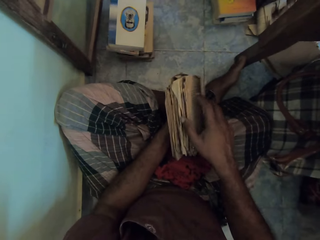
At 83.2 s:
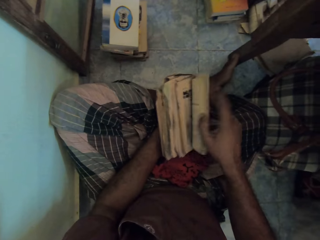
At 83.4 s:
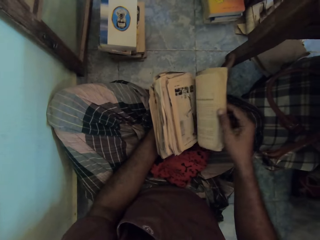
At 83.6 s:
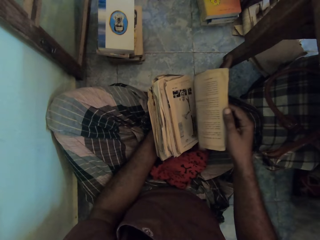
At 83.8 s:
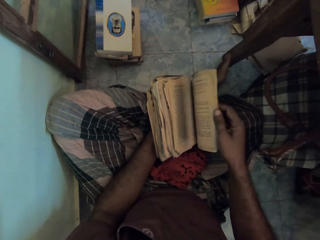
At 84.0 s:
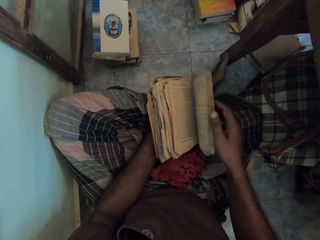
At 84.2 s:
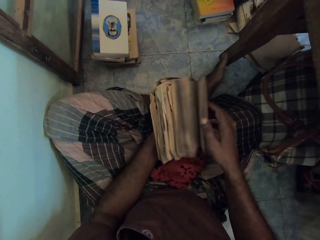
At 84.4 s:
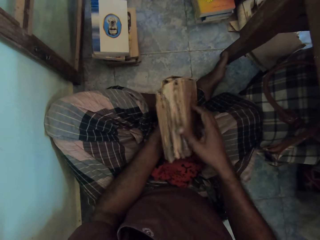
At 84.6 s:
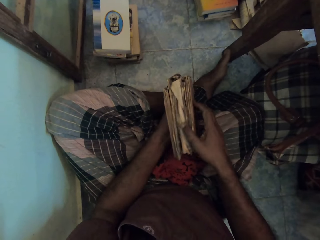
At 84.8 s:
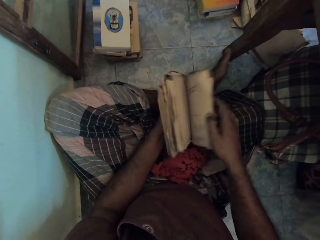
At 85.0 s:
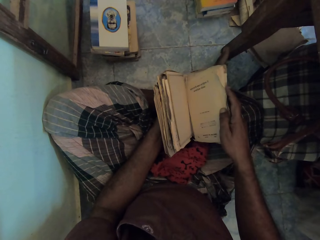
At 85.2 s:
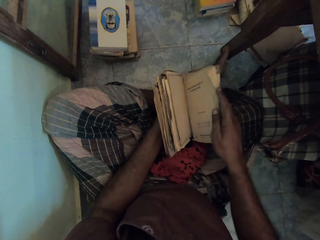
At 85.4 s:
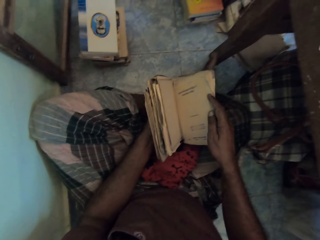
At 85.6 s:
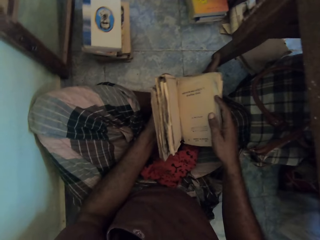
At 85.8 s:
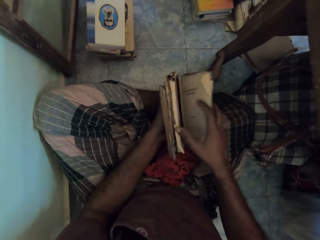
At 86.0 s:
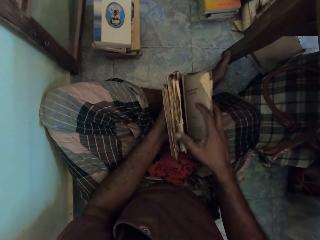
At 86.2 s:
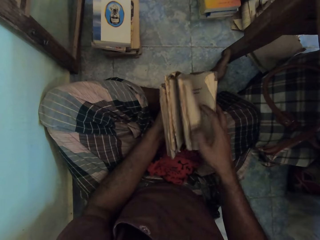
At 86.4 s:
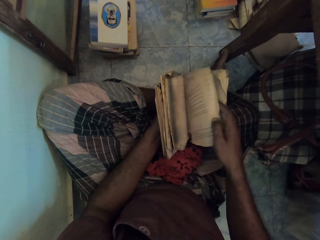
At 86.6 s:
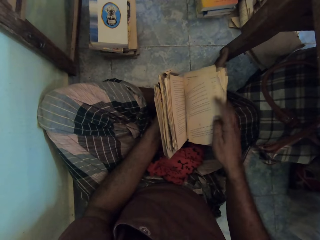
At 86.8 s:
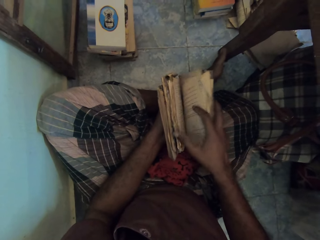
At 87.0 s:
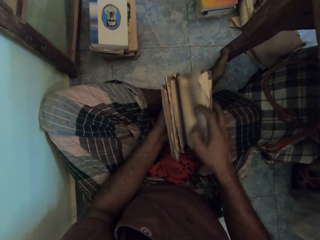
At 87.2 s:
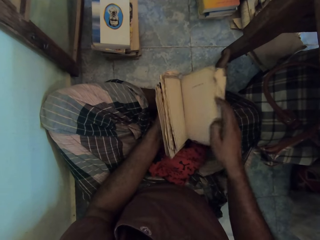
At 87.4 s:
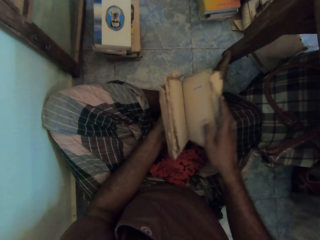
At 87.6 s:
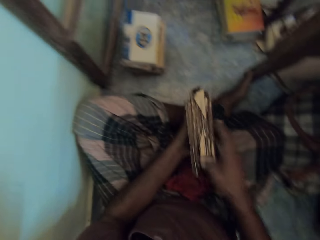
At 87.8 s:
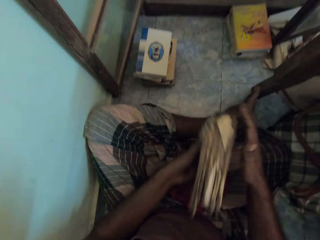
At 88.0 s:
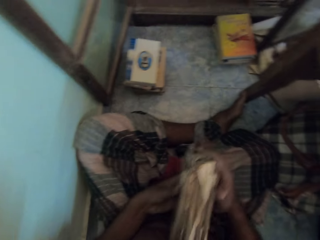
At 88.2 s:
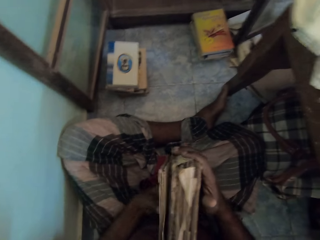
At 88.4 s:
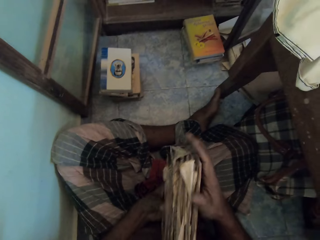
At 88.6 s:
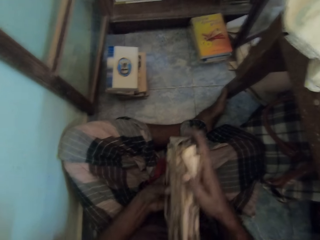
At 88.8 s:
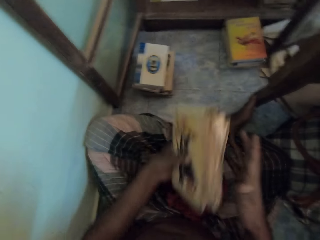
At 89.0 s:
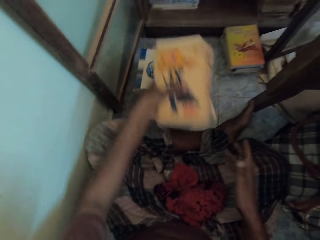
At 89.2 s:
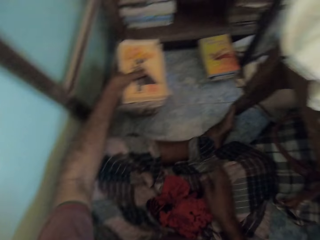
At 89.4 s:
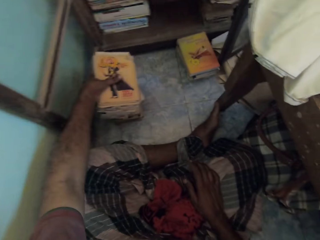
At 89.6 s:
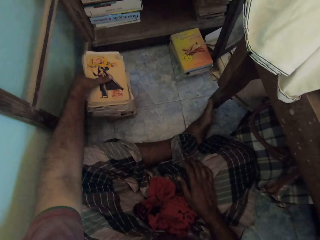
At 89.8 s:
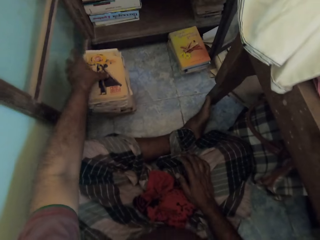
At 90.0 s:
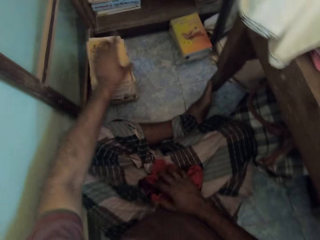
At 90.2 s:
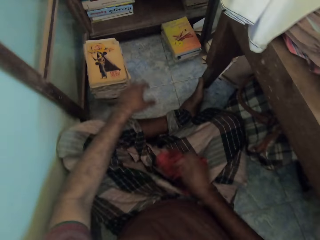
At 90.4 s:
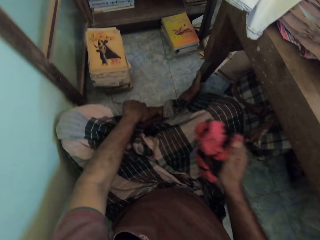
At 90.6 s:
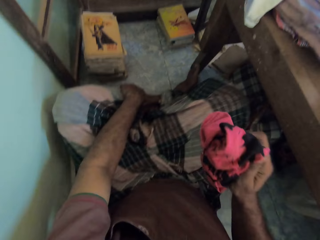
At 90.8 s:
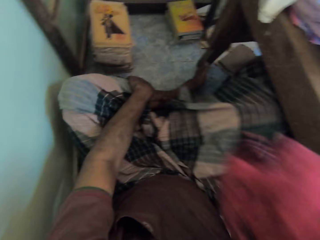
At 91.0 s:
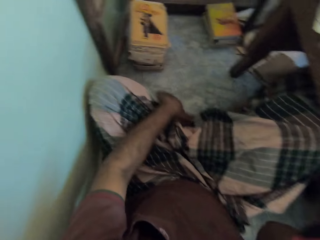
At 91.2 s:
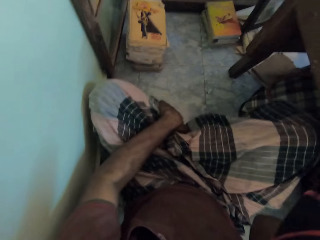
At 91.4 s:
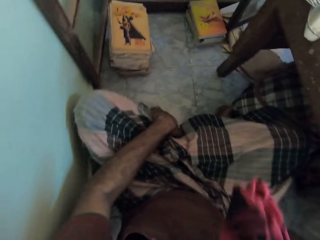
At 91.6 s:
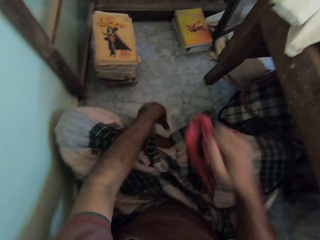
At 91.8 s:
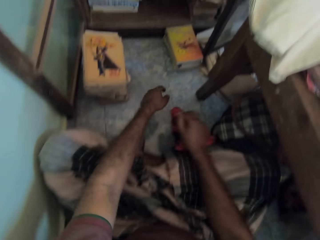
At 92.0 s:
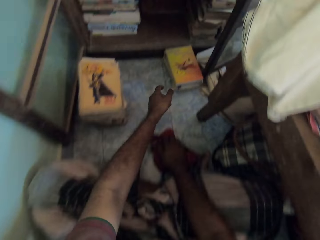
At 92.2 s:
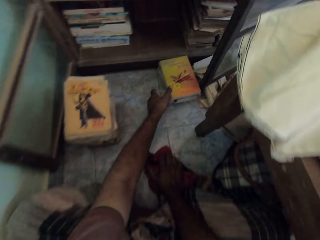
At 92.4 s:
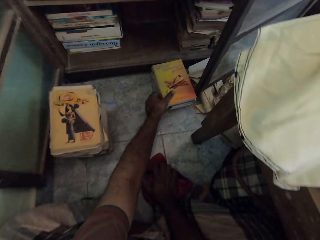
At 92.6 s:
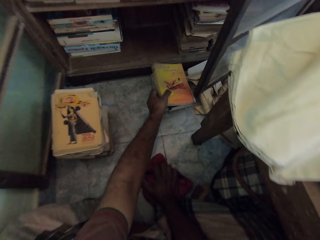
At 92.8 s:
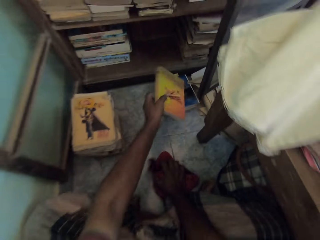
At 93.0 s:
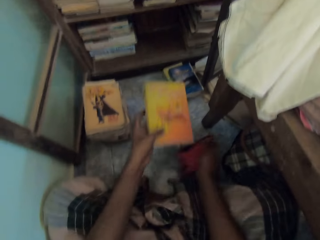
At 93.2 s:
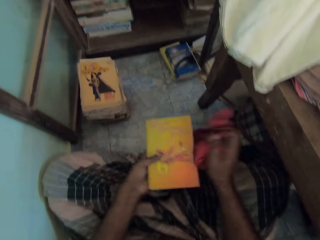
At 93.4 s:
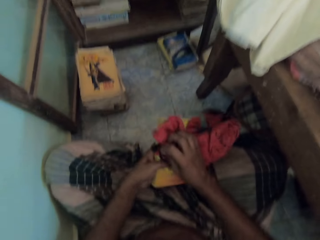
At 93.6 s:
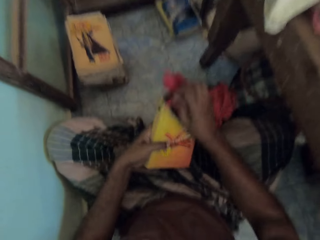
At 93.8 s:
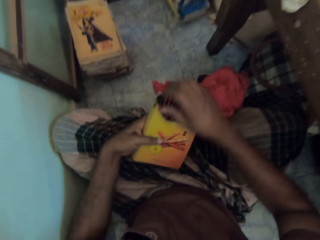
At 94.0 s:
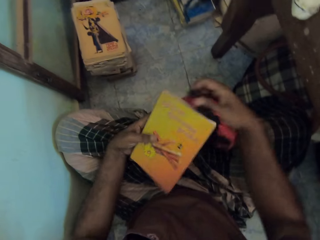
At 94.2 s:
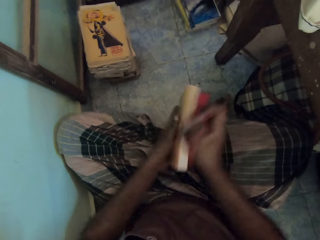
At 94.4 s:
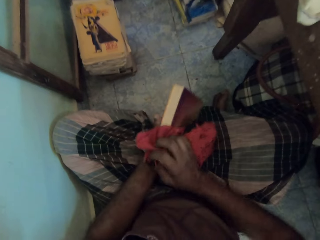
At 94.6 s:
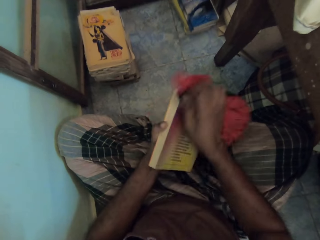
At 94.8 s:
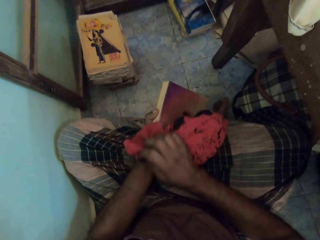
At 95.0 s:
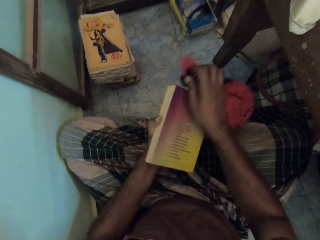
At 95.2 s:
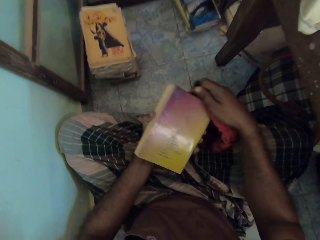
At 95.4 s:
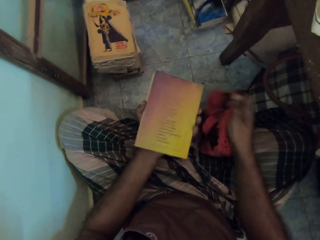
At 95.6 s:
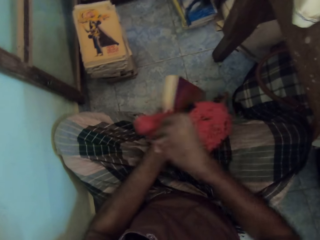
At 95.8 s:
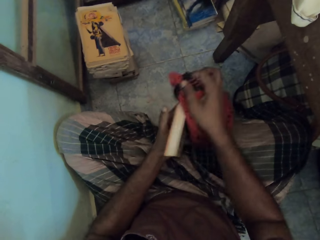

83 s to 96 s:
The camera wearer opens the books in his left hand with his right hand. He looks inside the books. He arranges the books with both hands. He places the books on the books on the floor with his left hand. He picks the rag from his right lap with his right hand. He touches his left leg with his left hand. He places his right hand on the floor. He picks a book from the stack of books on the floor with his right hand. He cleans the book in his left hand with the rag in his right hand.

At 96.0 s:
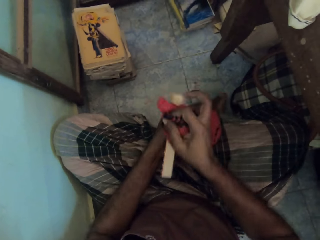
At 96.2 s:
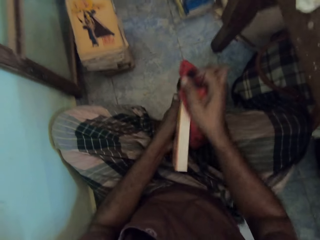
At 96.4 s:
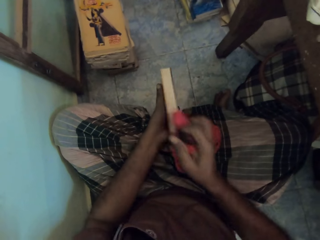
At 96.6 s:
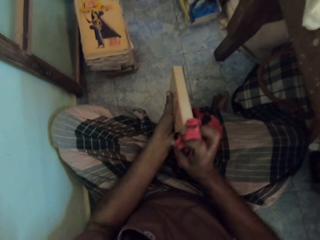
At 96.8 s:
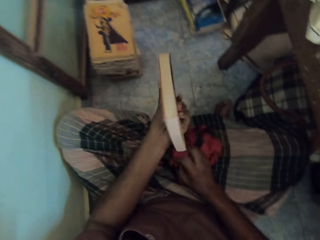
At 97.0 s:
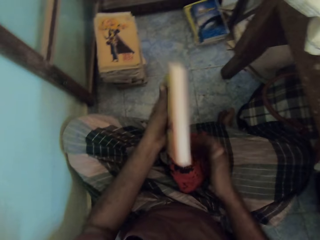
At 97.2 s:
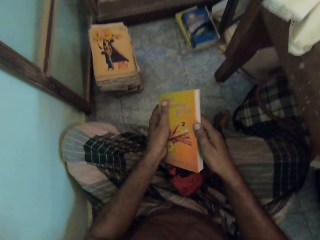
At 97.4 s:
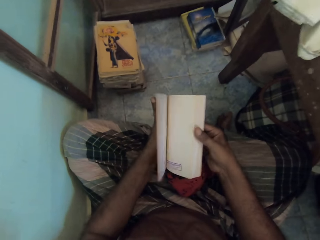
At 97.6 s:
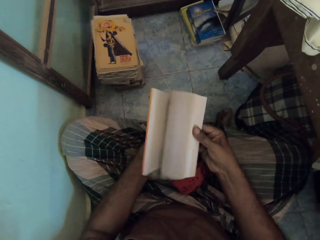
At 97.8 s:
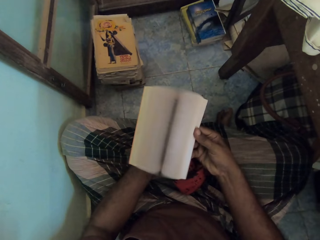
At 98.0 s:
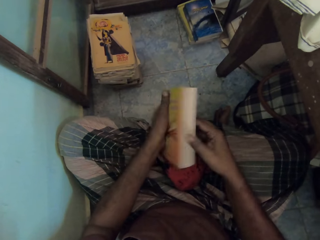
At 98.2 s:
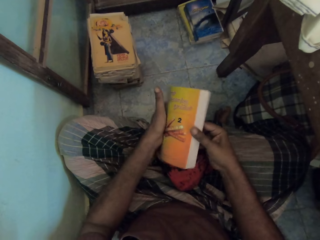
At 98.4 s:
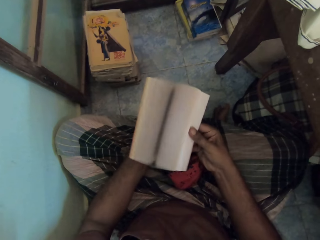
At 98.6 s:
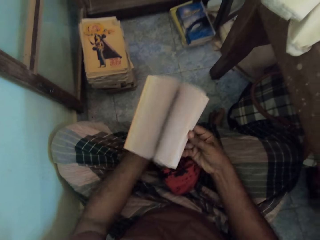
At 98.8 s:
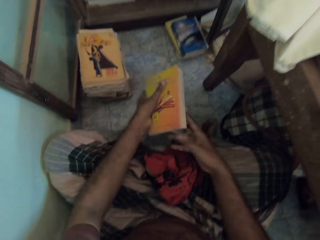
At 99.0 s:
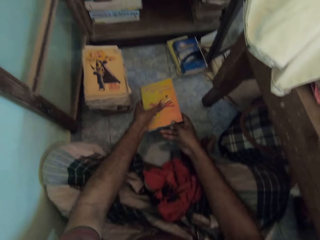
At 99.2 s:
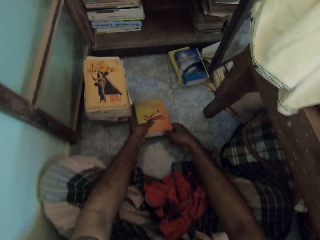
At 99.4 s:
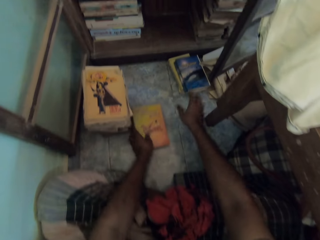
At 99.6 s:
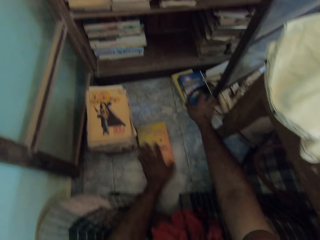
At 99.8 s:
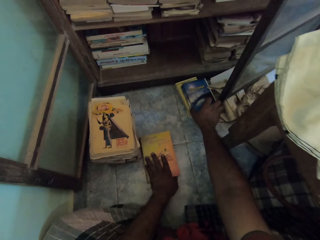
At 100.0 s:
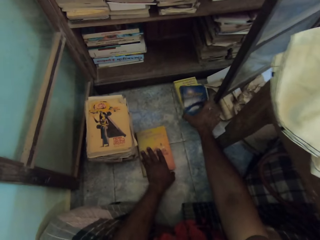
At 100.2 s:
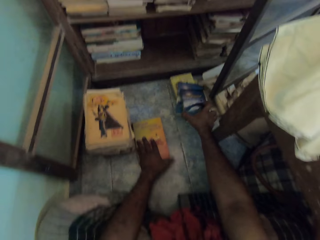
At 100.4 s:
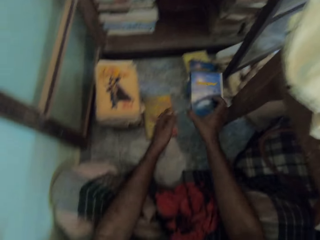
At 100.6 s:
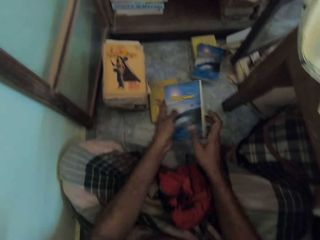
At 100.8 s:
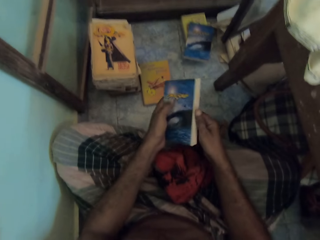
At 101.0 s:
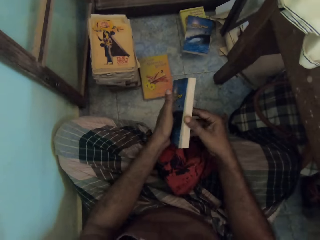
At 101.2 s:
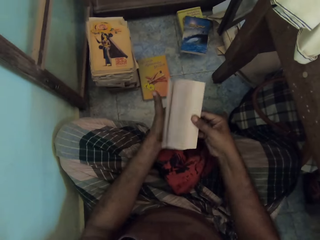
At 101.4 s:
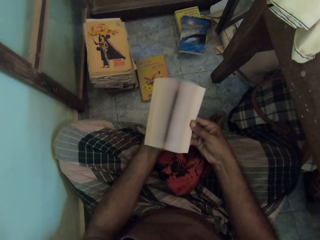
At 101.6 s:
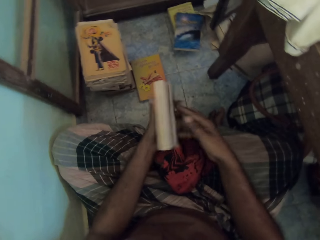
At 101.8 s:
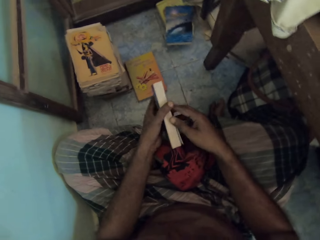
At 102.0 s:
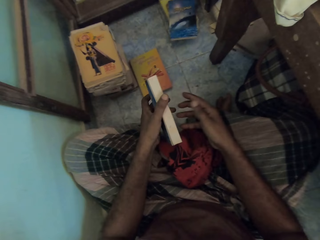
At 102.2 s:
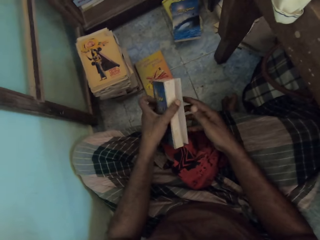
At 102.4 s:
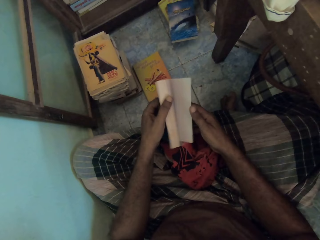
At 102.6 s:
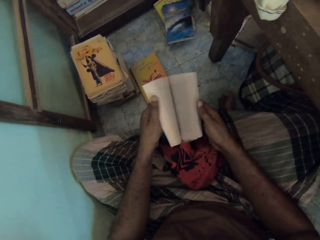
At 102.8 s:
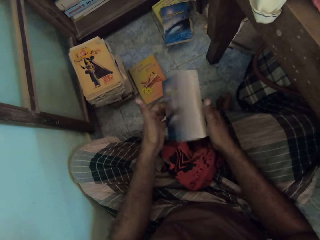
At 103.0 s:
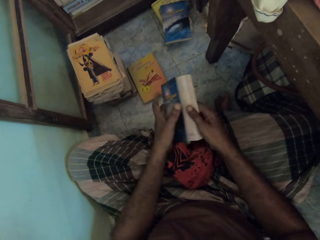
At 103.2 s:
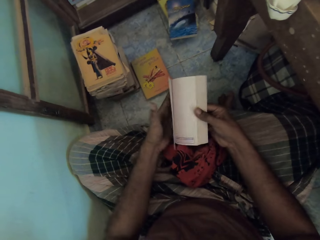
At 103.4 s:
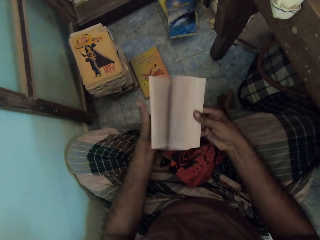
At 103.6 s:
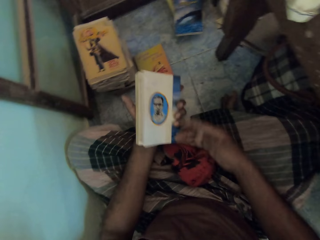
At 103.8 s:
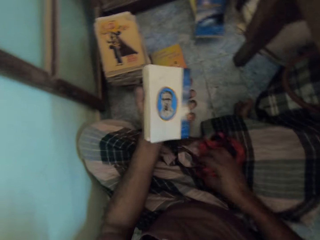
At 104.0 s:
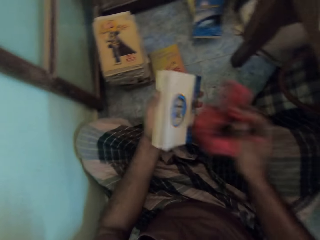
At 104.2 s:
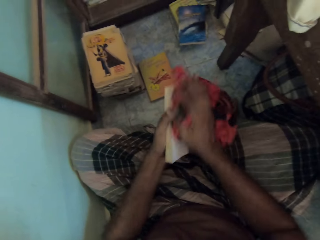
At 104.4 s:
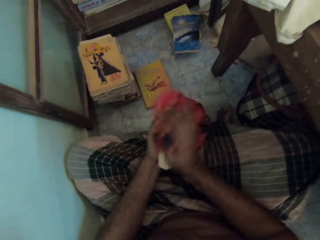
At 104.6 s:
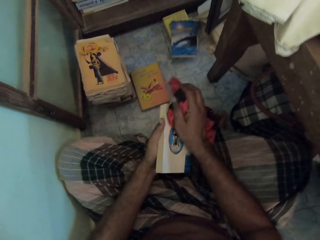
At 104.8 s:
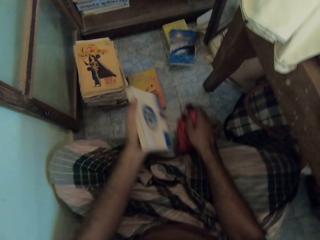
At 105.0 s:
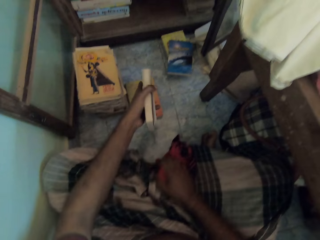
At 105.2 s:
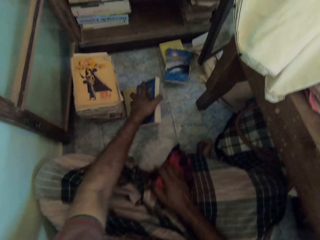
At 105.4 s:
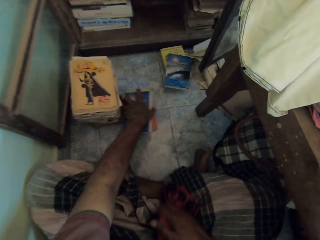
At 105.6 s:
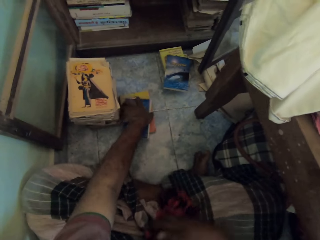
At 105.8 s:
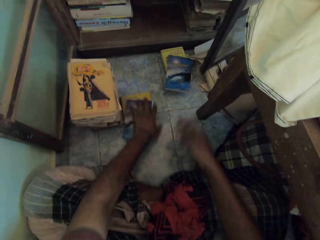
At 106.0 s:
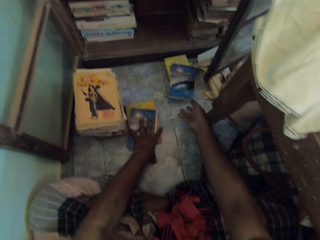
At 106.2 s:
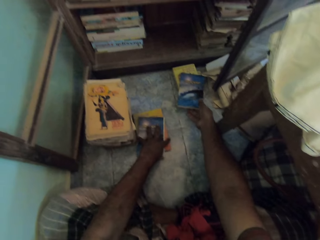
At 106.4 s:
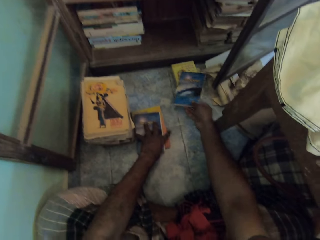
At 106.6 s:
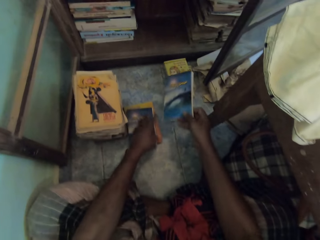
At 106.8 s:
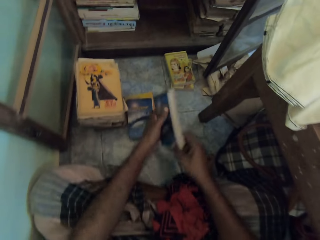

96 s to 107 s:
The camera wearer drops the rag on his right lap with his right hand. He opens the books in his left hand with his right hand. He flips the book. He places the book on the floor with both hands. He picks a book from the stack of books on the floor with his right hand. He adjusts the book on the floor with his left hand. He passes the book in his right hand to his left hand. He opens the books in his left hand with his right hand. He flips the book with his hand. He opens the book with his left hand. He opens the books in his left hand with his right hand. He picks the rag from his right lap with his right hand. He cleans the book in his left hand with the rag in his right hand. He drops the rag on his right lap with his right hand. He places the book on the book on the floor with his left hand. He adjusts the books on the floor with his left hand. He picks a book from the stack of books on the floor with his right hand.
